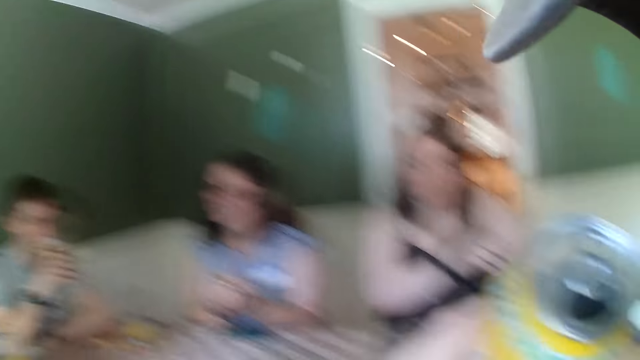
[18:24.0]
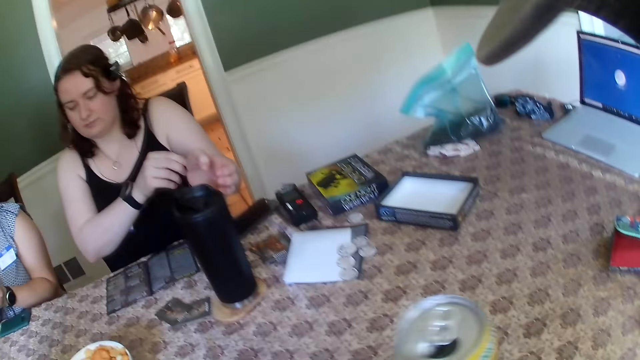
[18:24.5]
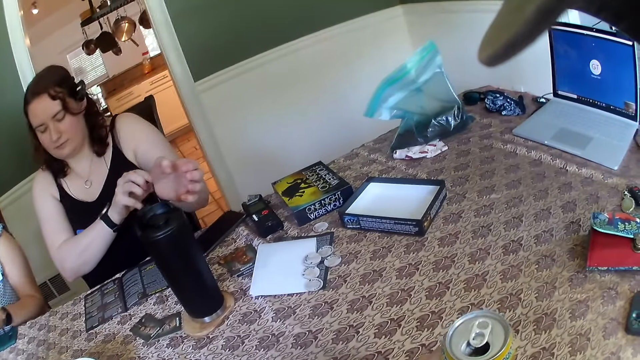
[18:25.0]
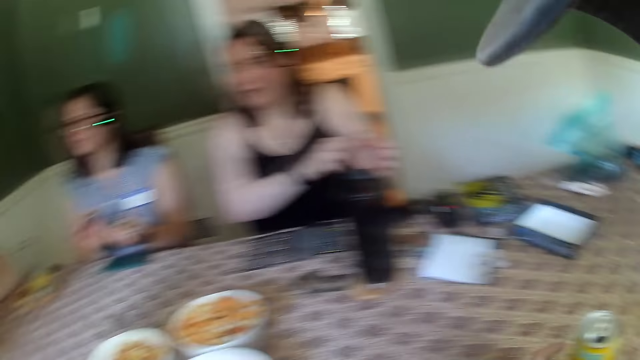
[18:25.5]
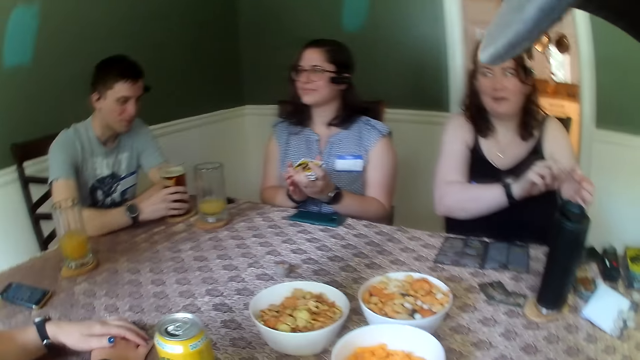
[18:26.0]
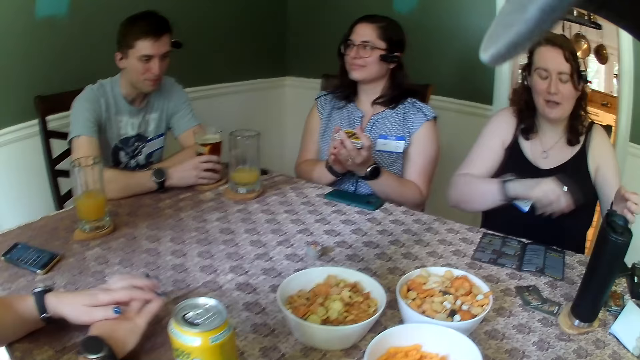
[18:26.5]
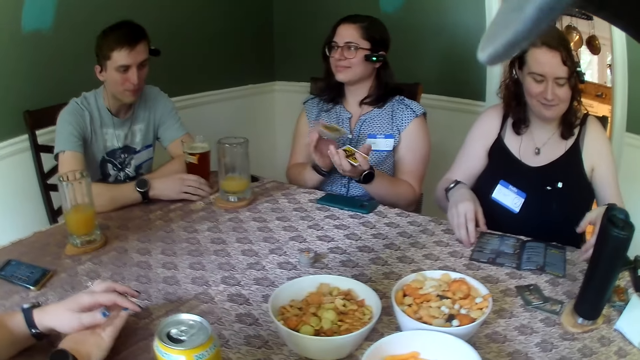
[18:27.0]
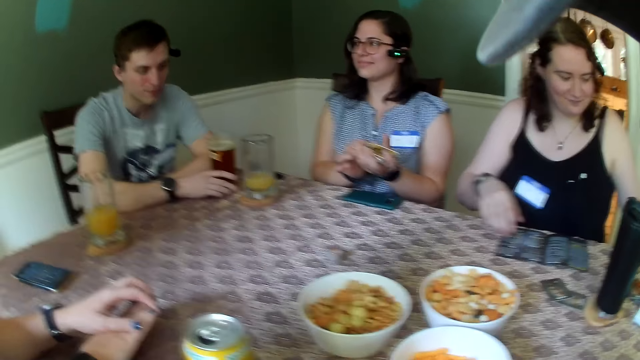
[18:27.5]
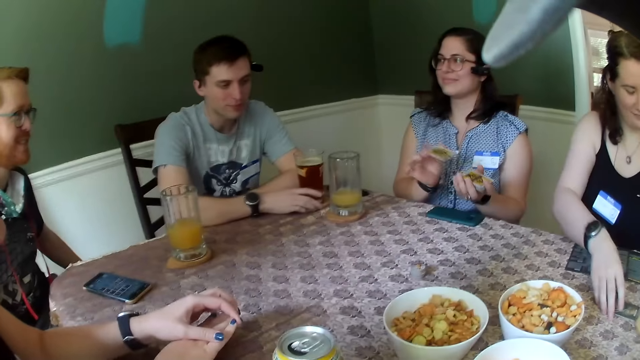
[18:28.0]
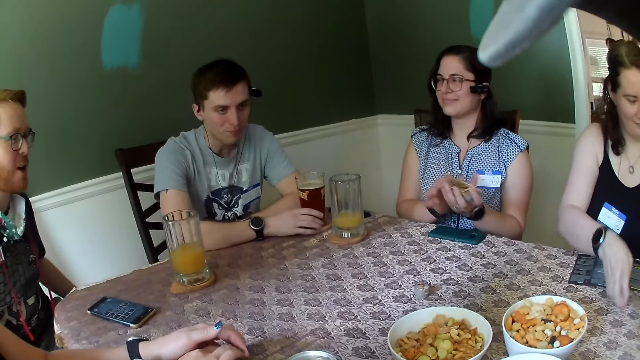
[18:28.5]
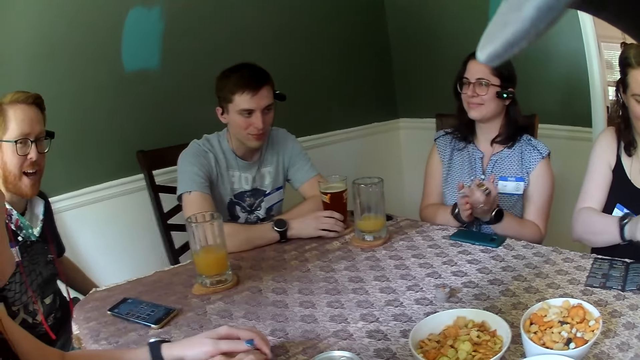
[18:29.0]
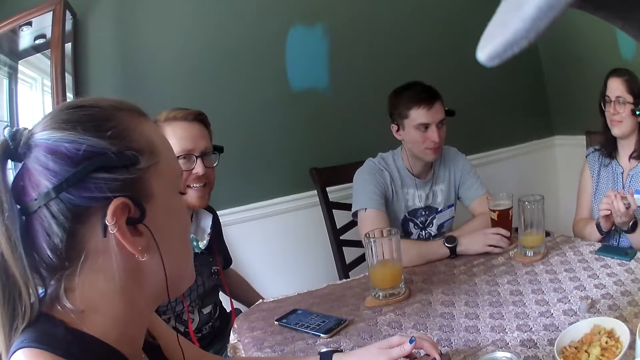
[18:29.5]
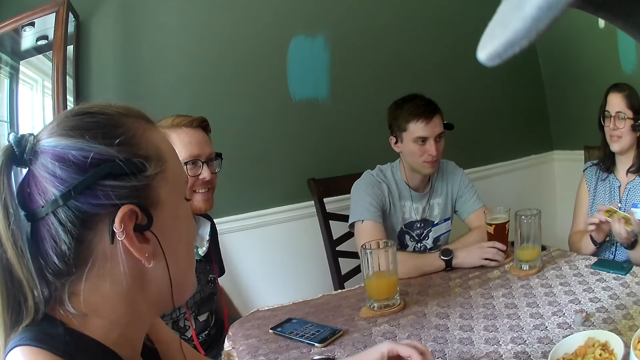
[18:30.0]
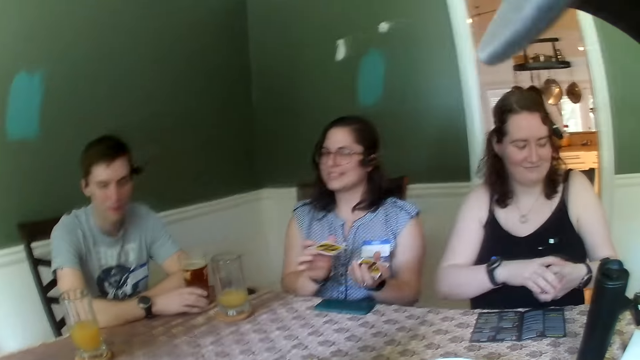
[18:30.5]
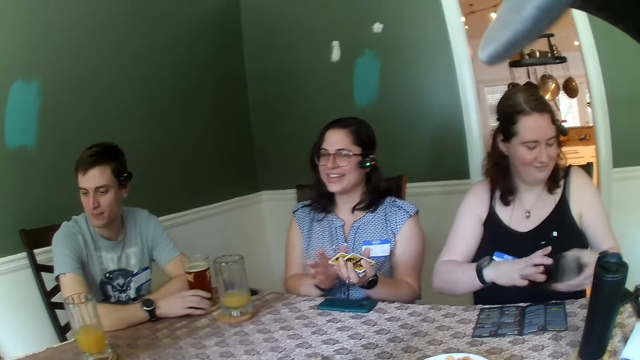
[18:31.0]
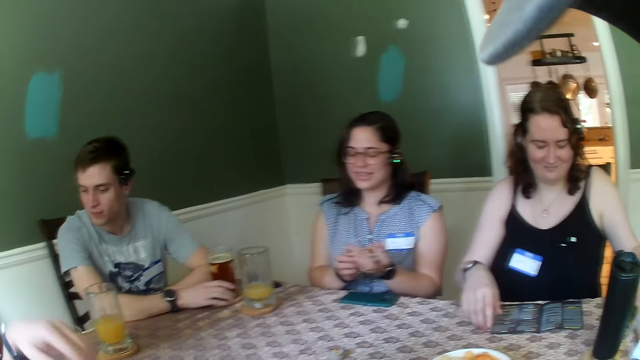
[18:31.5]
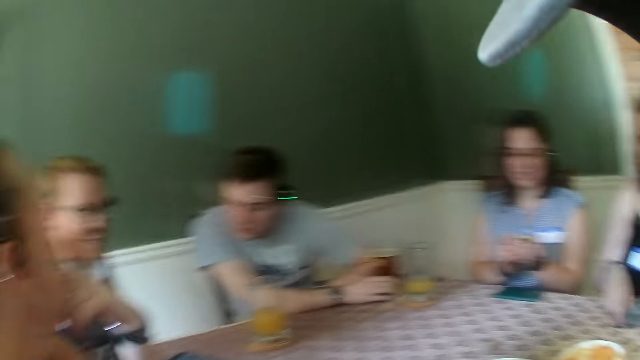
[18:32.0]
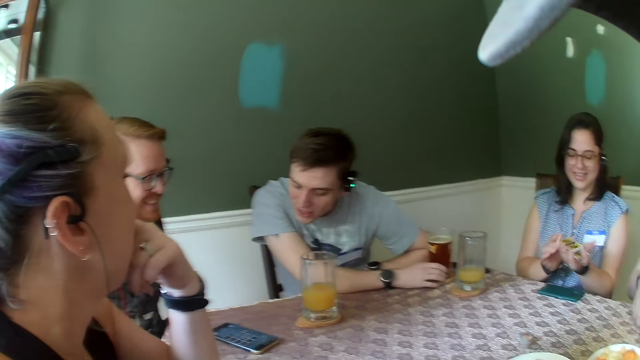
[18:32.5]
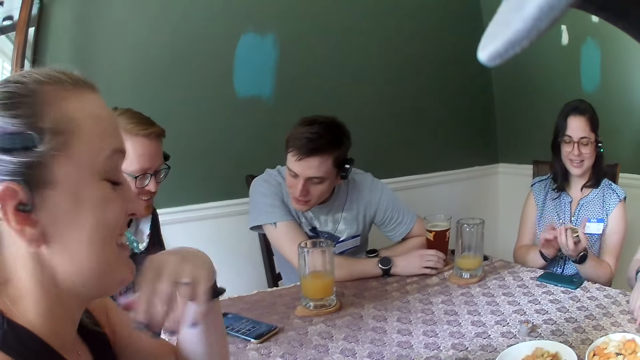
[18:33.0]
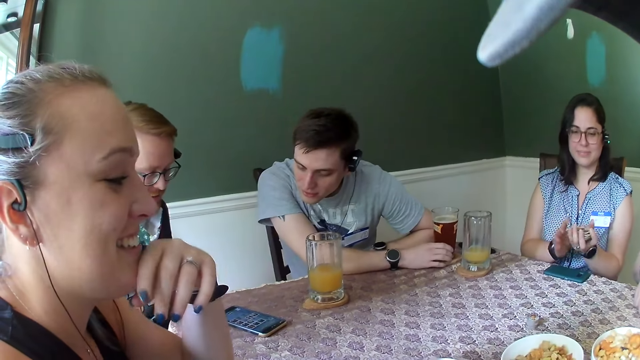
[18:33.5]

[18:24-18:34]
A man drinks juice from the cup. The camera wearer places the can on the table. The man drops the cup on the table. A woman shuffles the cards. Another woman picks some cards on the table with her right hand. Another man converses with a third woman and a fourth woman. The first woman shuffles the cards. The second woman drops the cards in her left hand on the table. The camera wearer looks around the table. The first man checks the phone.

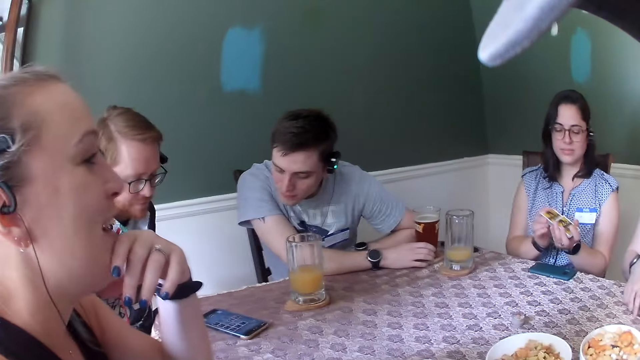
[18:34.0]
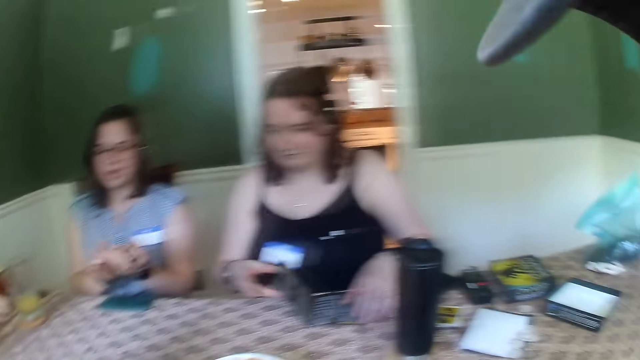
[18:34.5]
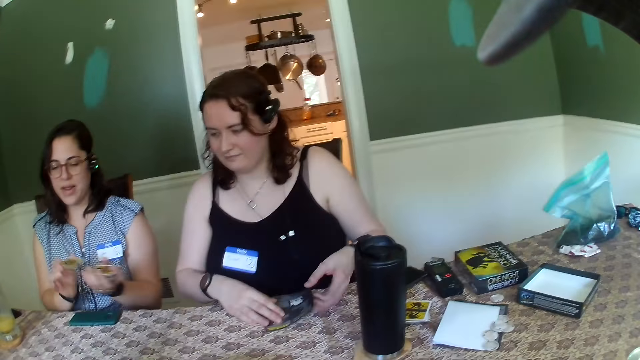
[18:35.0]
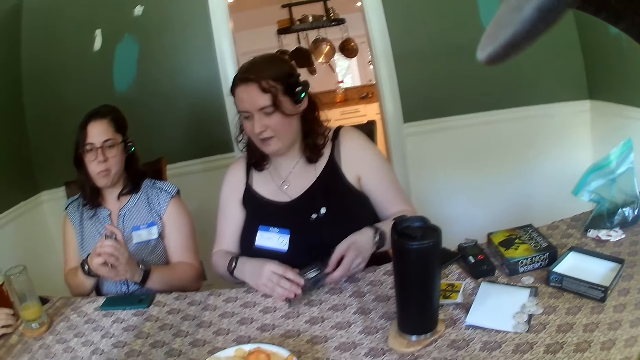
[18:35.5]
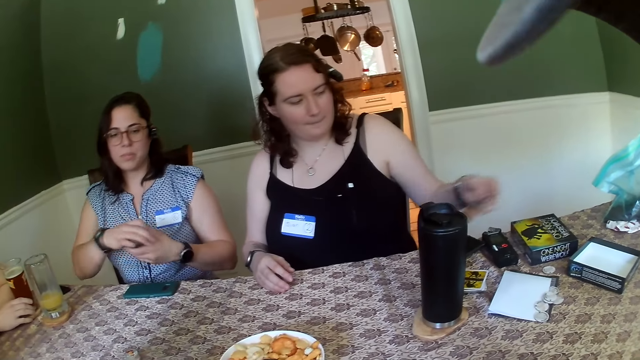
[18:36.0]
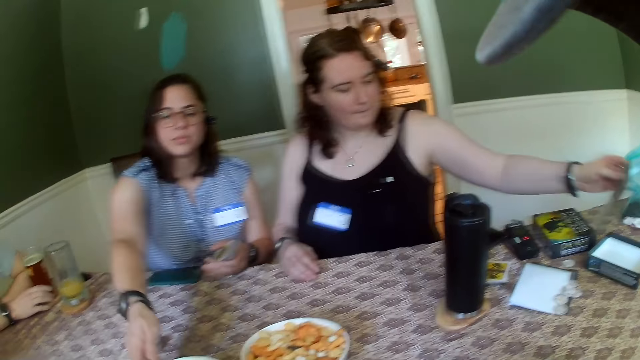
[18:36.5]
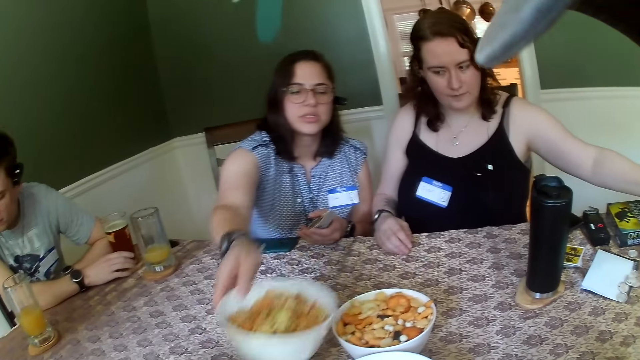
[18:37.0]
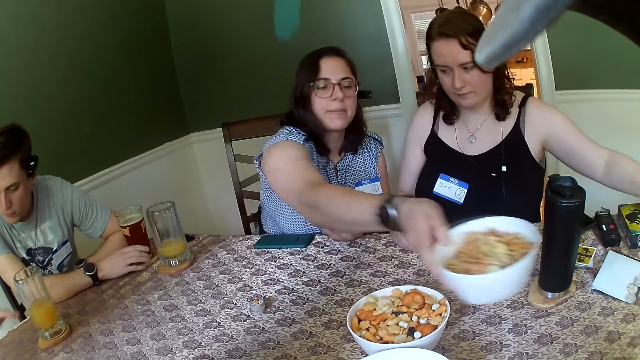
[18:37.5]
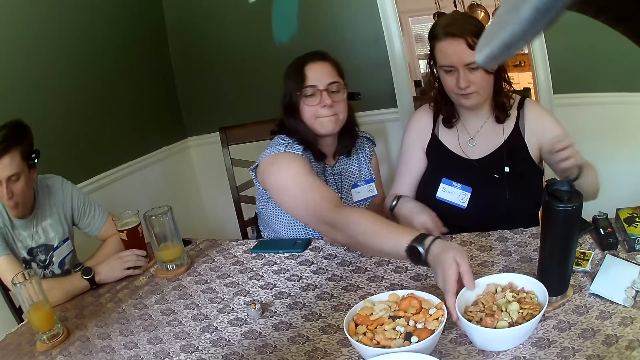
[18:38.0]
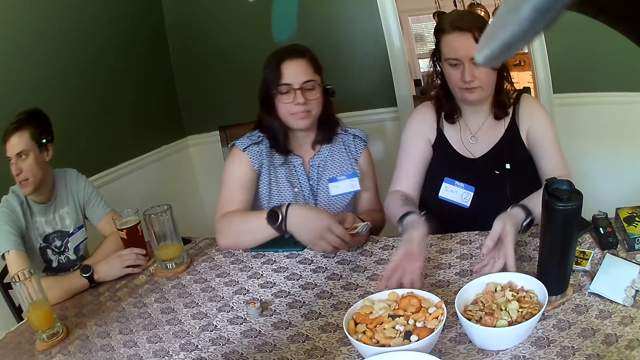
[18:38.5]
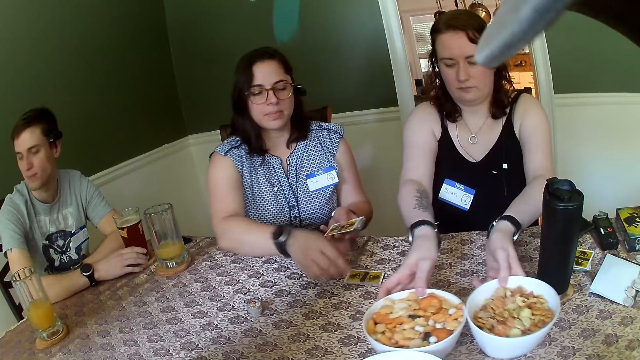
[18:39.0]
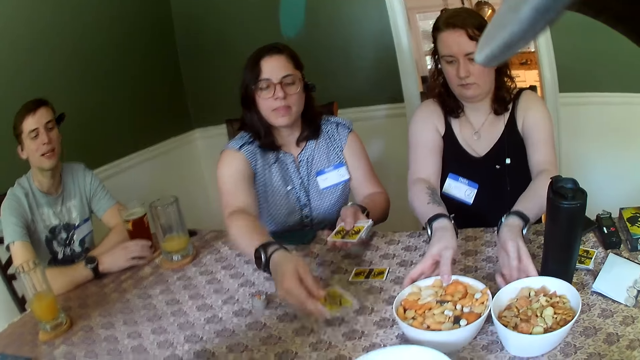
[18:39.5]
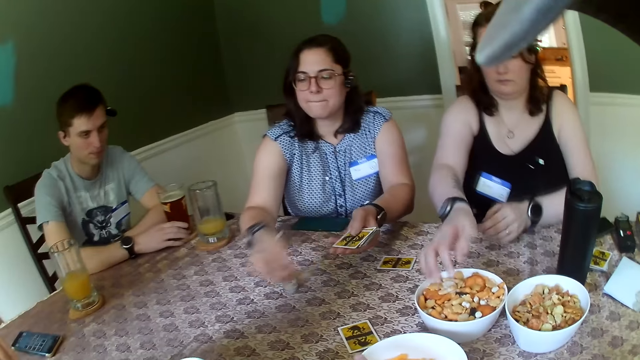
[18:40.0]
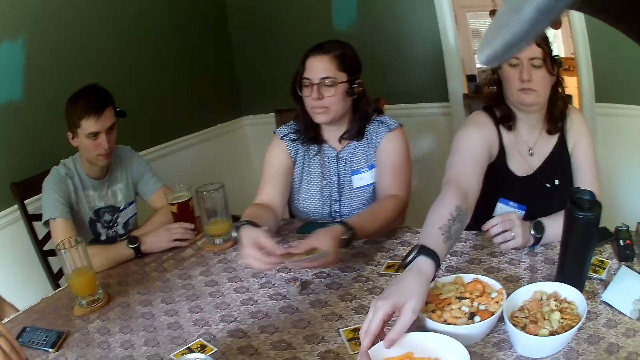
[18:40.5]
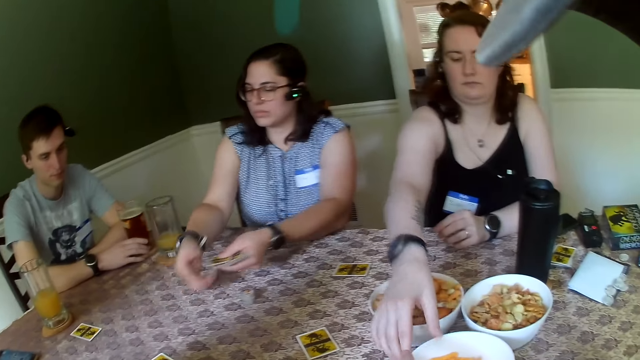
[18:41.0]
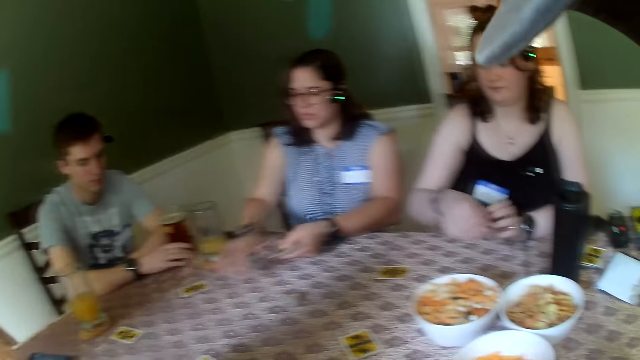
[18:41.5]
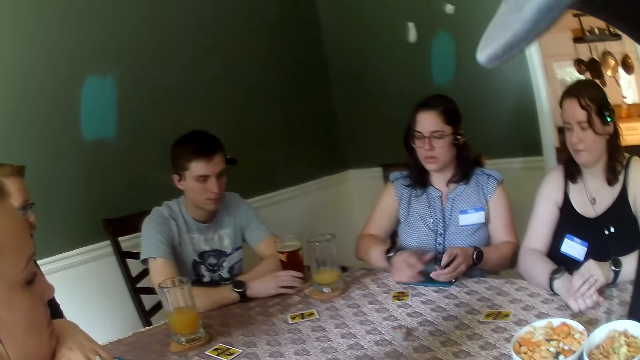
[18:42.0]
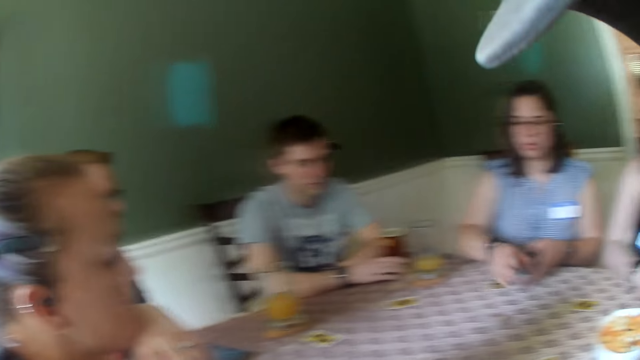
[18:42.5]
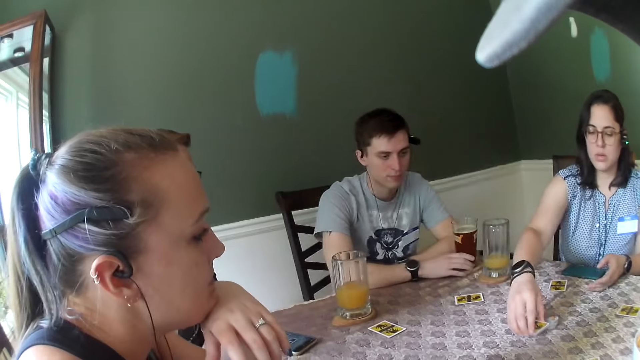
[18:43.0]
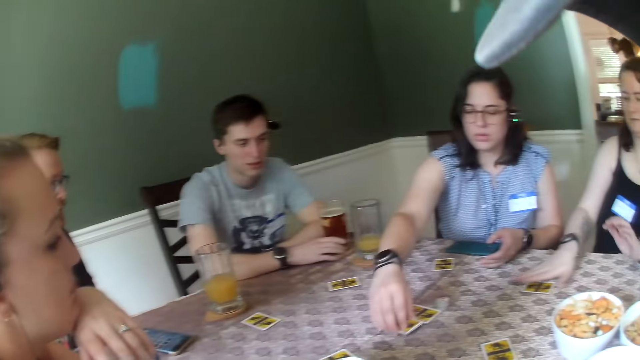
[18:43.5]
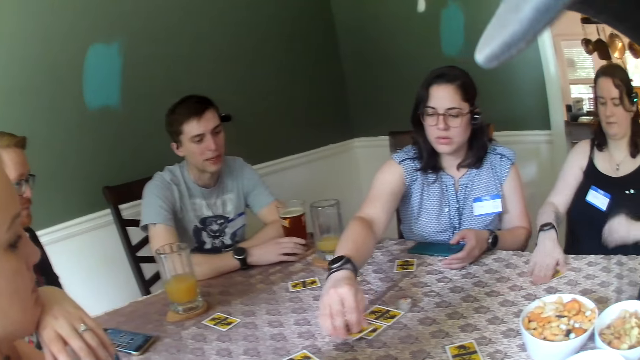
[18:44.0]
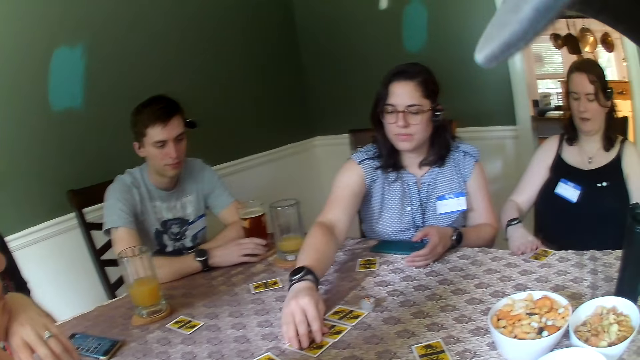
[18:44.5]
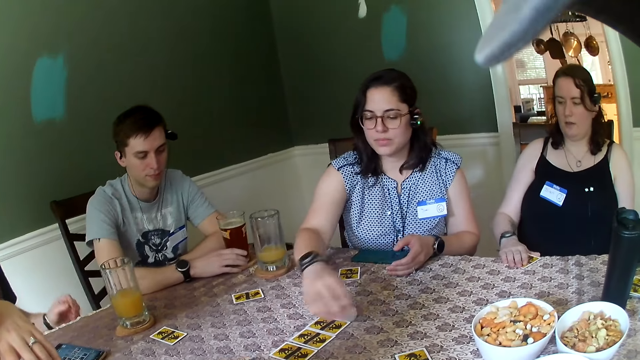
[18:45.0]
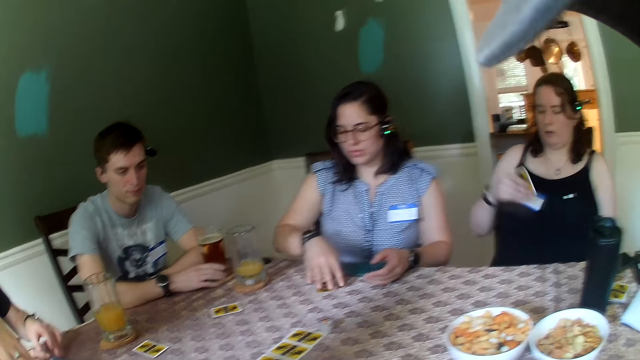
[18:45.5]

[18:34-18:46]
A woman shuffles the cards. The camera wearer looks around the table. Another woman folds a paper on the table. The camera wearer looks around the table. The second woman moves the paper on the table with her left hand and drops the paper on the table. The first woman moves a bowl on the table with her right hand. The camera wearer looks around the table. The second woman moves a bowl on the table with her left hand. She moves a bowl on the table with her right hand. The first woman drops a card on the table repeatedly. The camera wearer looks around the table. The second woman moves a bowl on the table with her right hand. The first woman drops a card on the table repeatedly. The second woman picks up the card on the table with her right hand. The first woman drops a card on the table and arranges the cards on the table.
